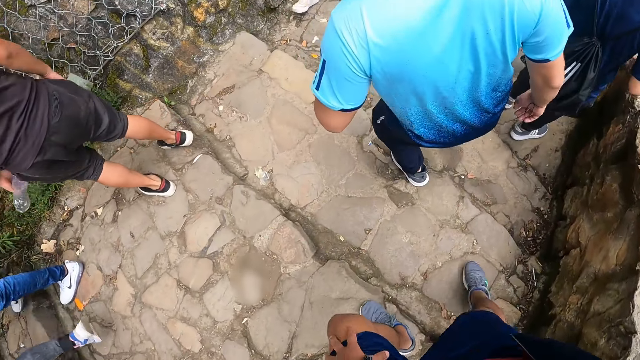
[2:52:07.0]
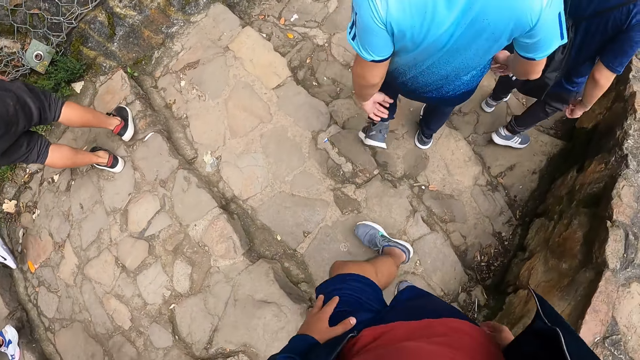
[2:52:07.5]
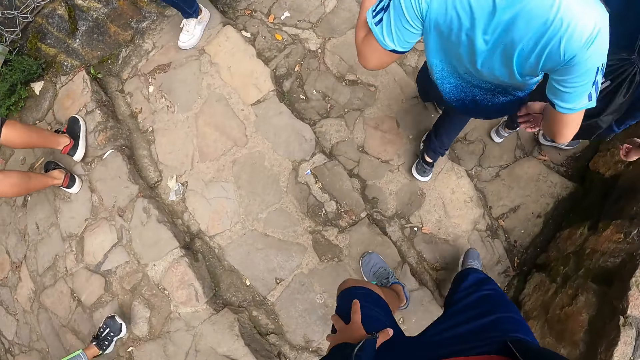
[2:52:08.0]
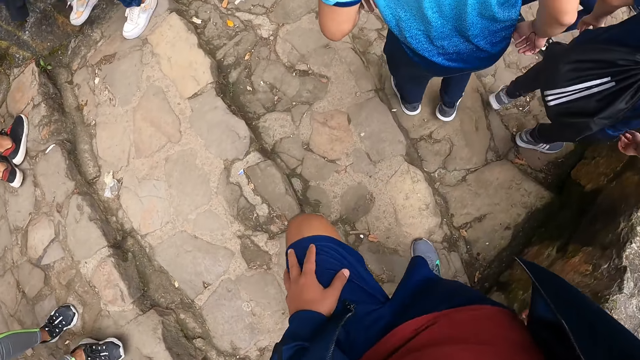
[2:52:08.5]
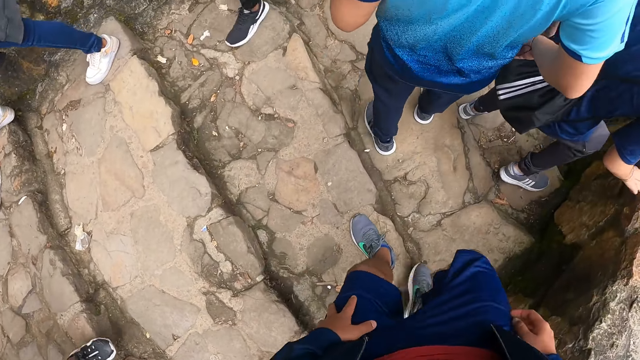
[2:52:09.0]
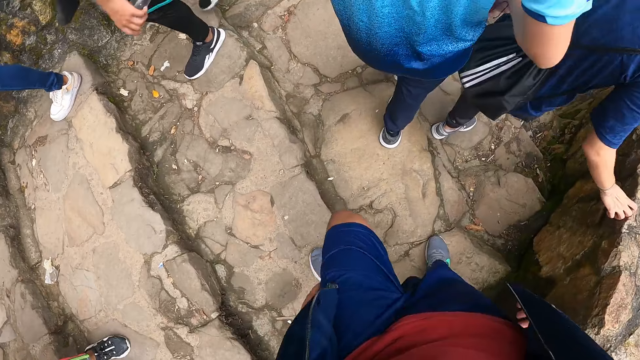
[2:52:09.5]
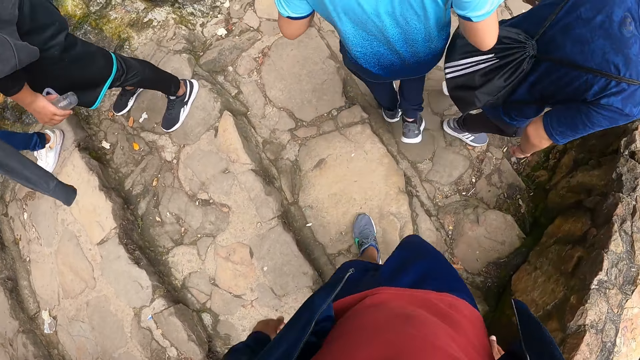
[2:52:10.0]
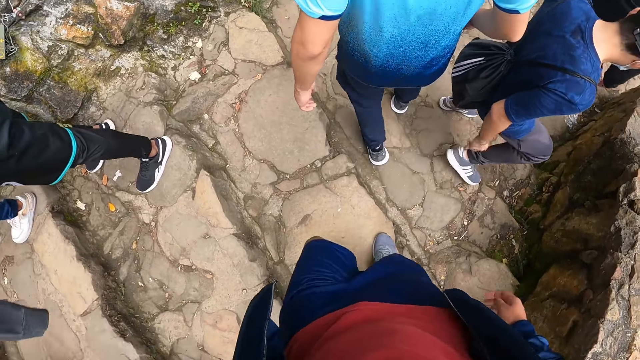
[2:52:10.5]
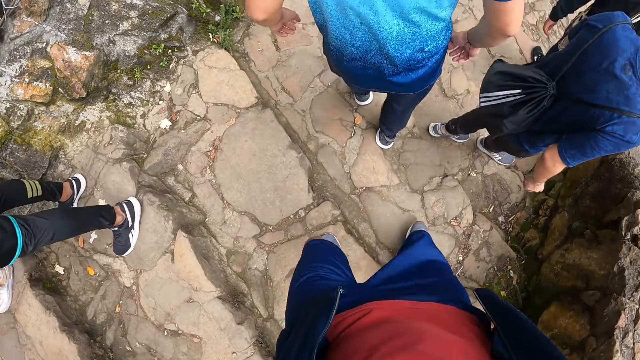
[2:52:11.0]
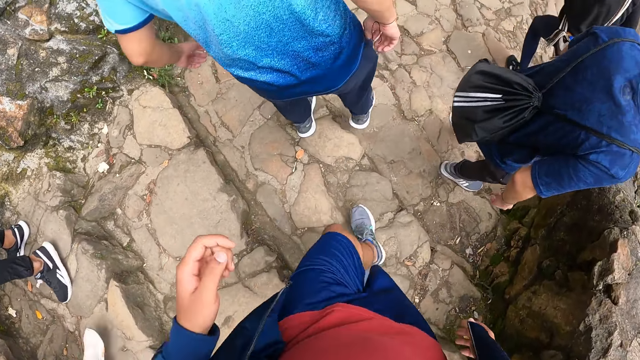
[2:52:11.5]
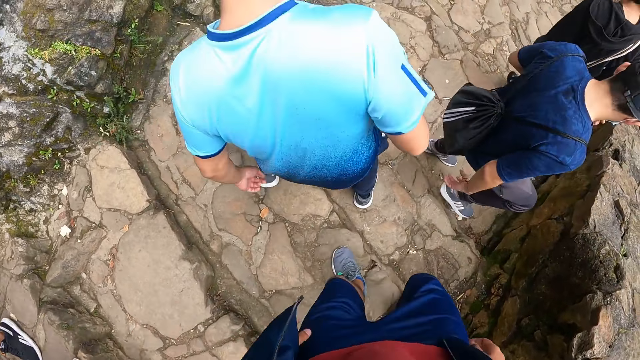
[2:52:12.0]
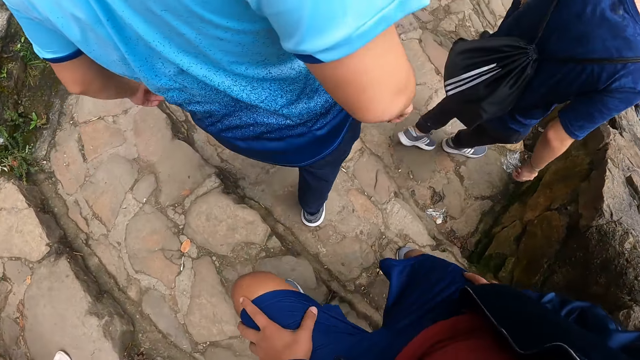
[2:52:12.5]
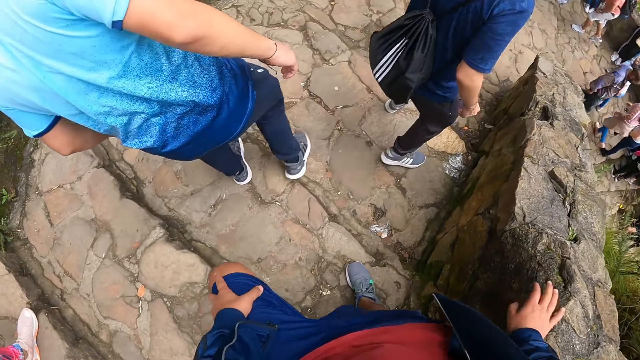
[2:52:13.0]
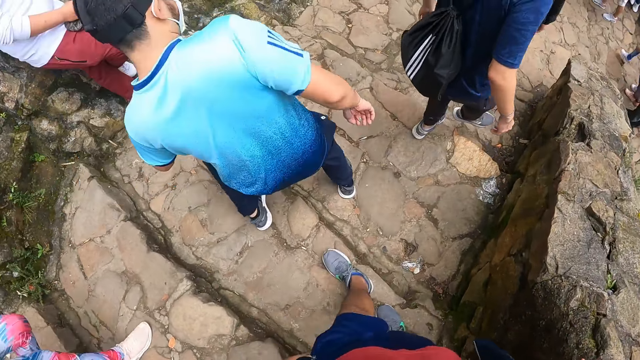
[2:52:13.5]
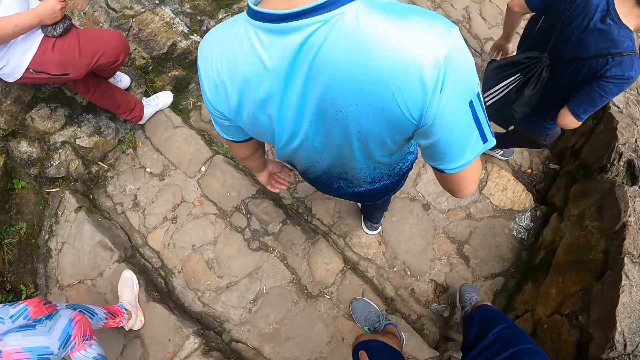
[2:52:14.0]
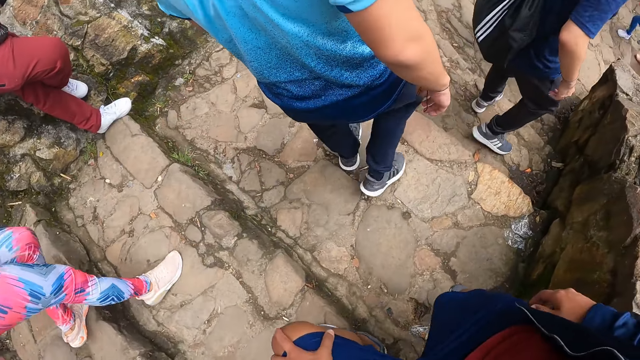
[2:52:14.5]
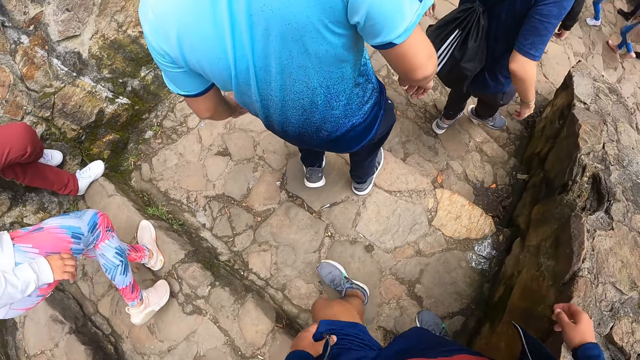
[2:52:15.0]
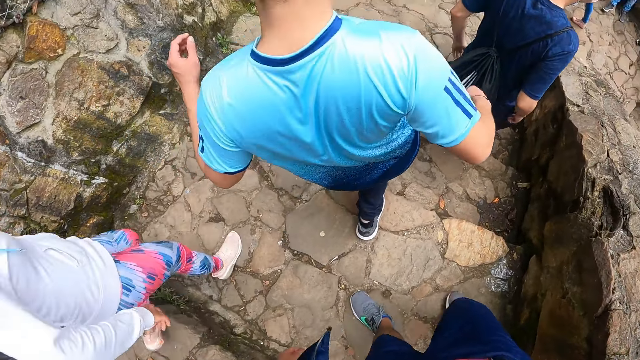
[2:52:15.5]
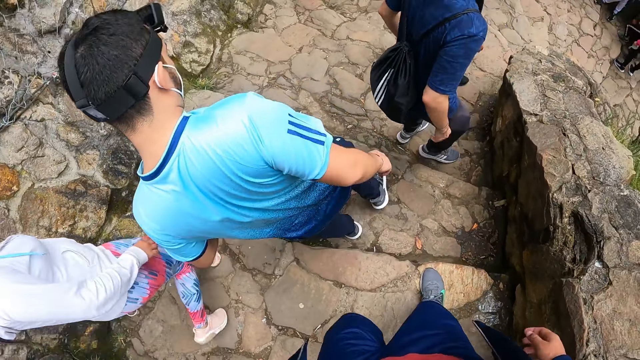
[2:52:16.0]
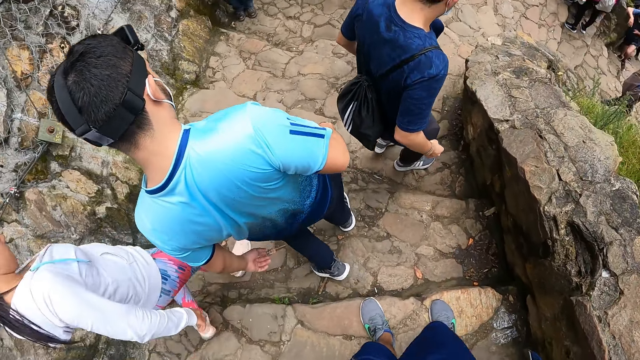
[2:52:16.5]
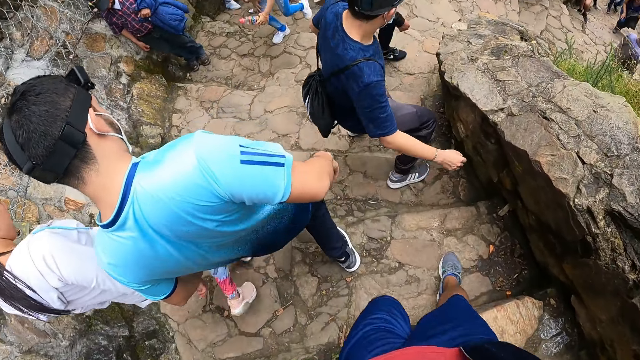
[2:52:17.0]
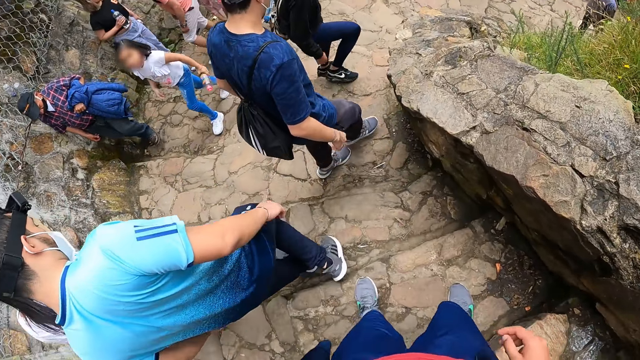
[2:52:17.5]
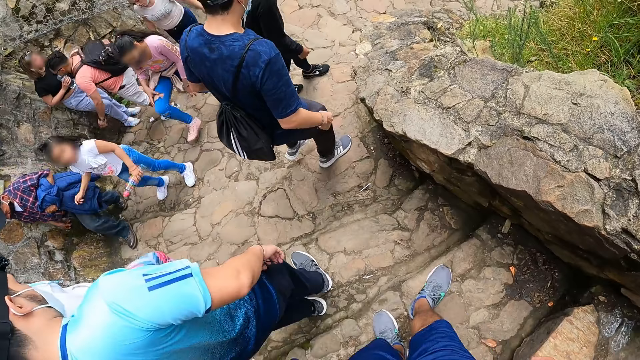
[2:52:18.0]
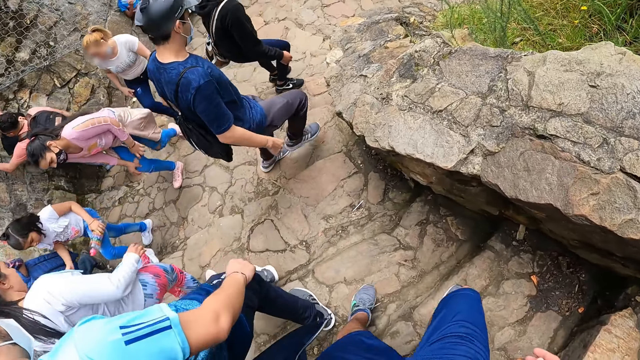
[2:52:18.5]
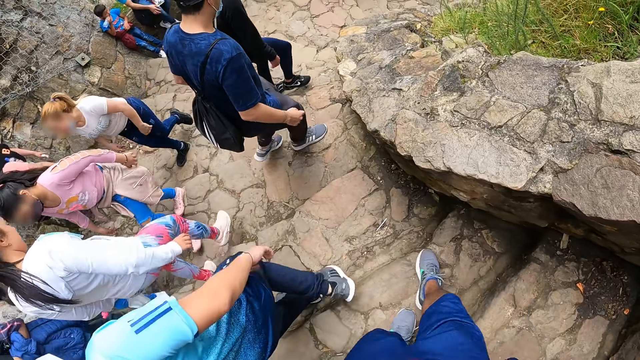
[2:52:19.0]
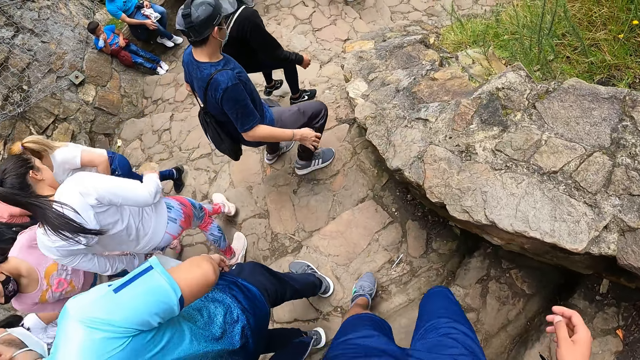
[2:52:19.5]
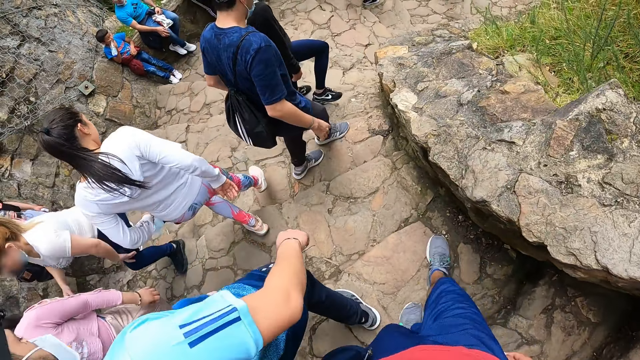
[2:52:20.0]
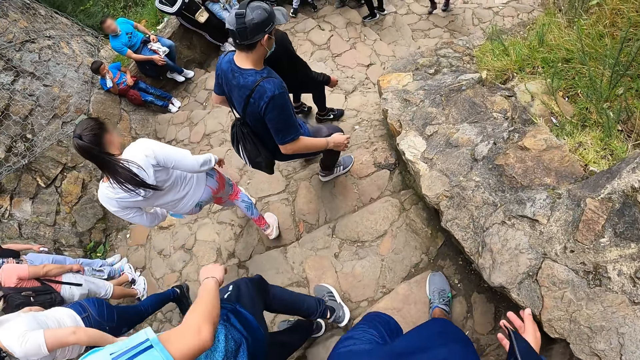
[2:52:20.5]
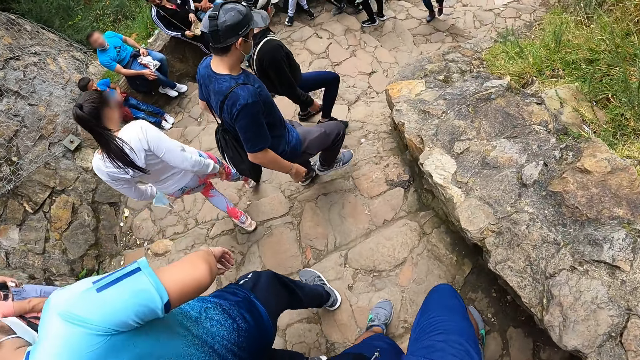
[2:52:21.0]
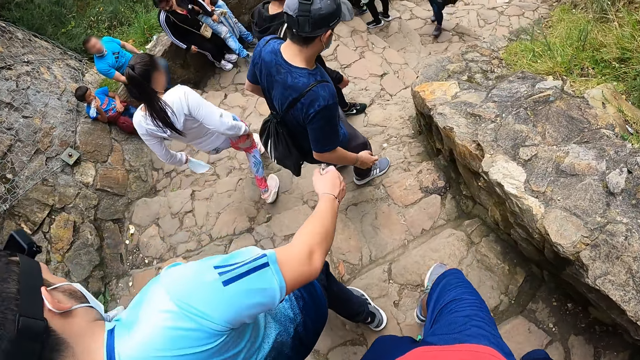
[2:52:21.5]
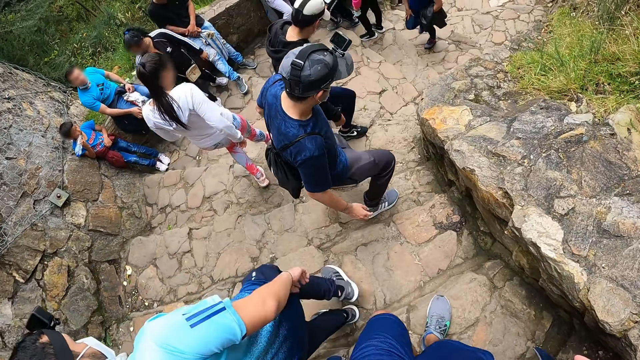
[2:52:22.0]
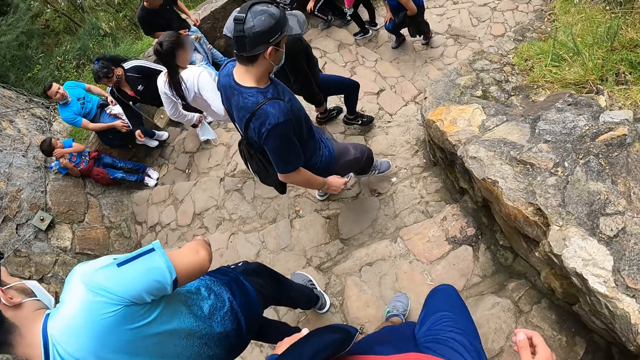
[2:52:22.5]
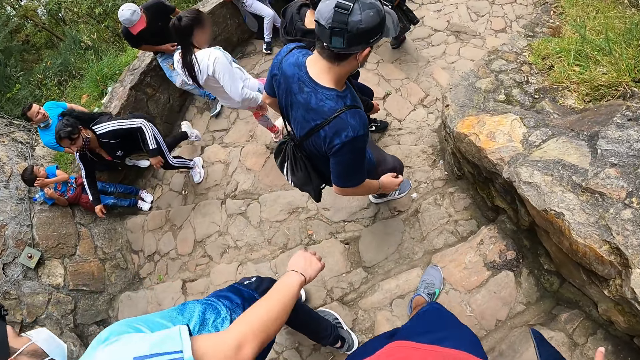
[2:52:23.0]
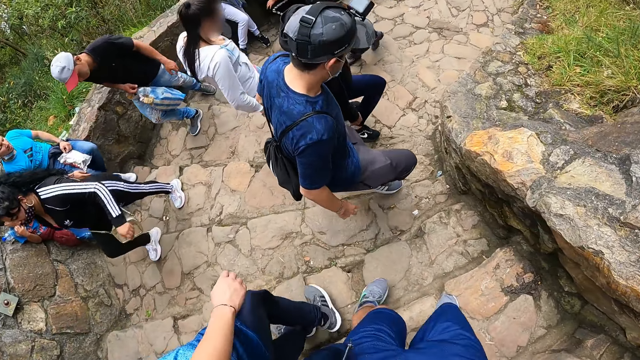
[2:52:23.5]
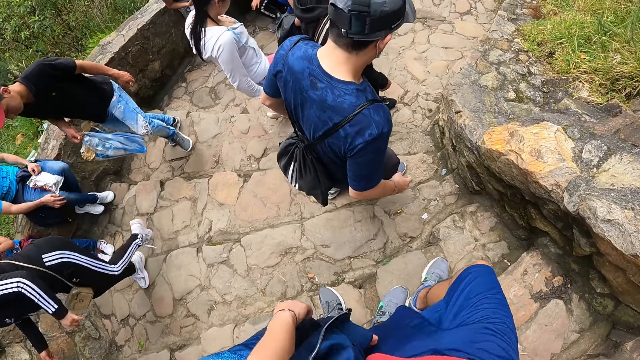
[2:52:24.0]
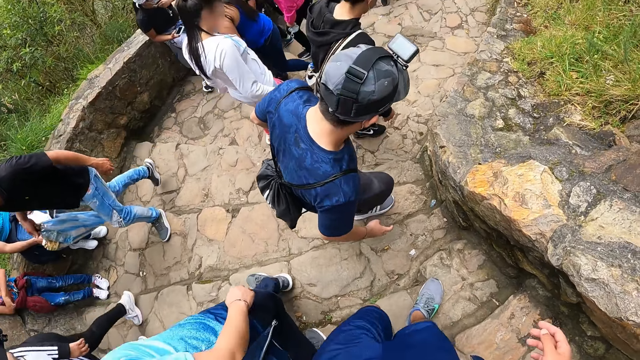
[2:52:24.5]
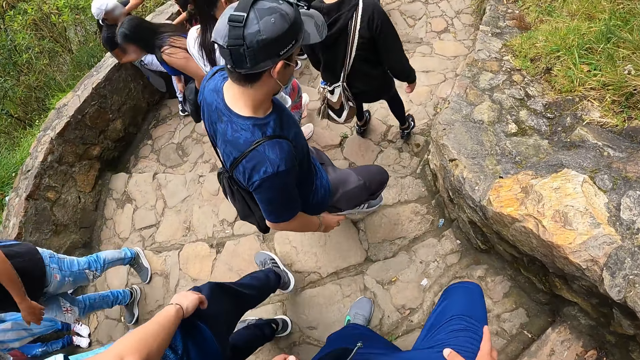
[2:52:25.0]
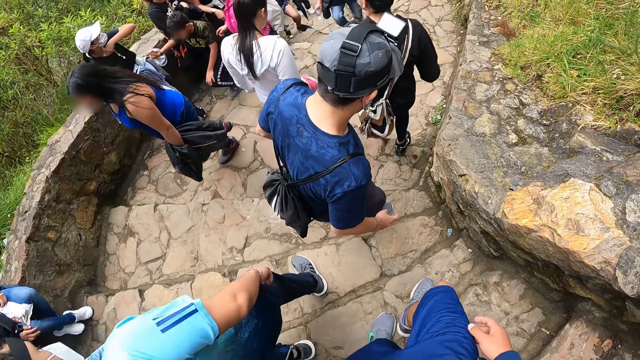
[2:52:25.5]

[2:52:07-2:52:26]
The camera wearer holds his thighs. He raises his hand. He holds his thighs. He walks down the stairs.

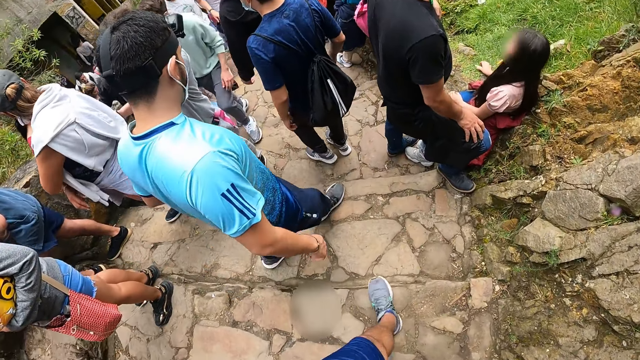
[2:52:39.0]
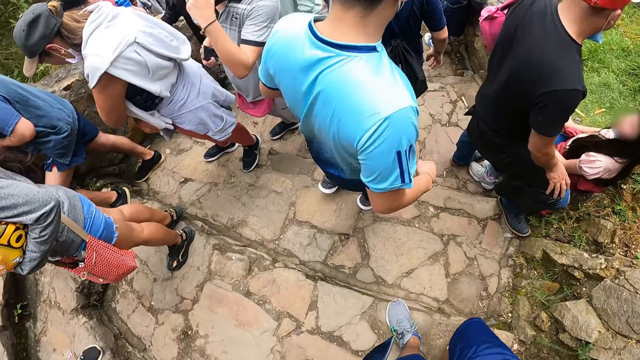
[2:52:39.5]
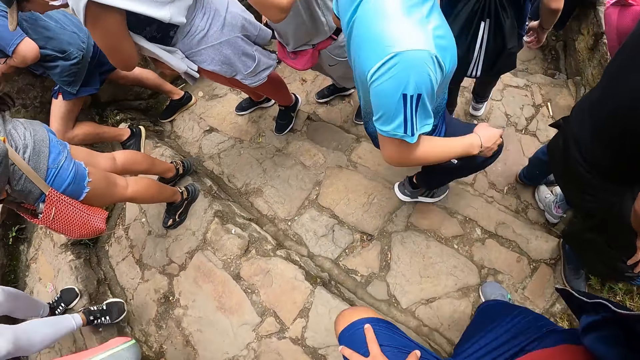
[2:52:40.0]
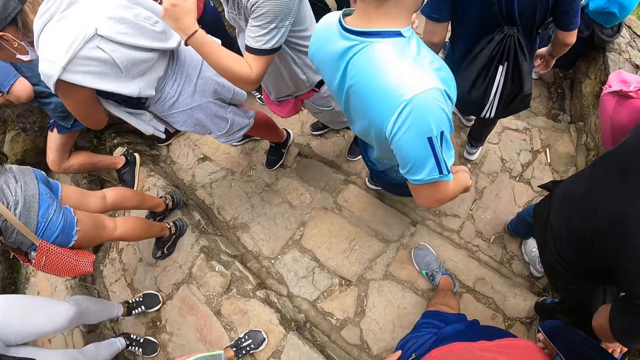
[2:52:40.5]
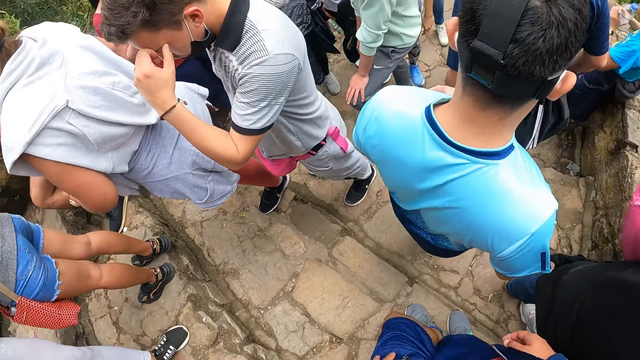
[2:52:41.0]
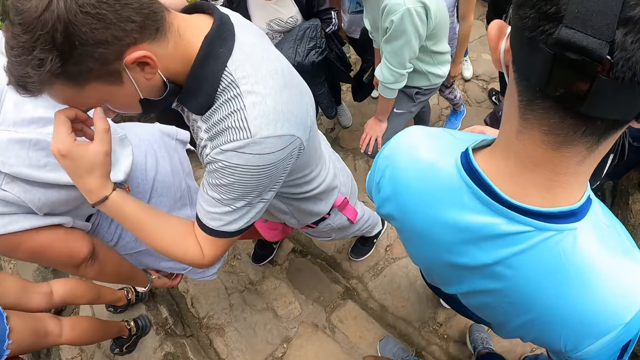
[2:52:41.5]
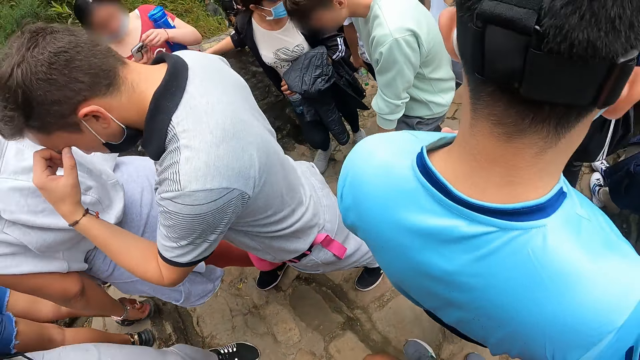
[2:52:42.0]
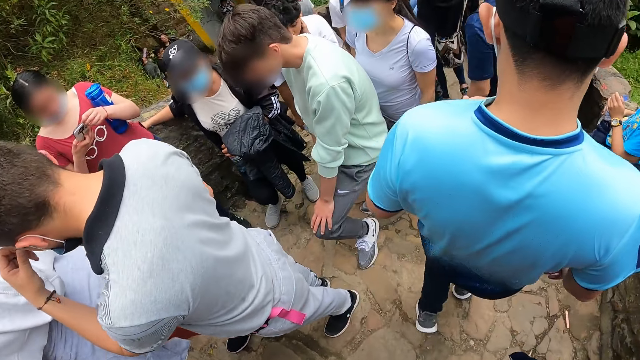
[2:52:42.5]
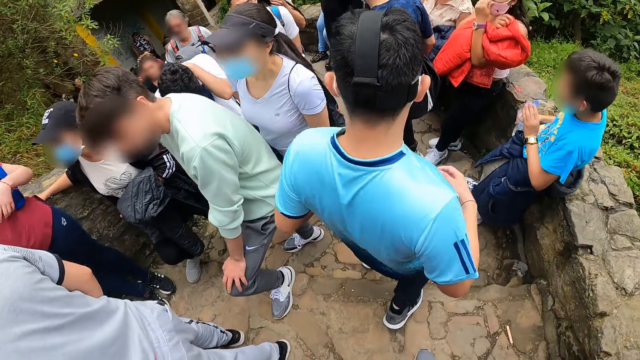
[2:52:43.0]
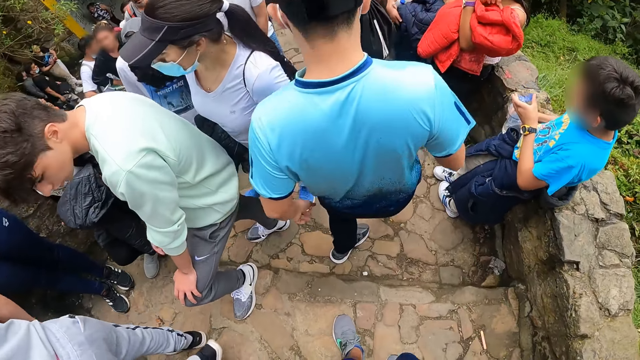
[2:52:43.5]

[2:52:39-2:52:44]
The camera wearer holds his thighs.
